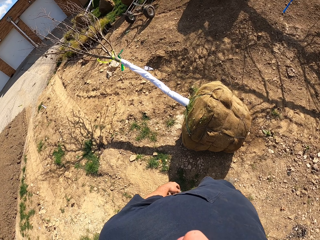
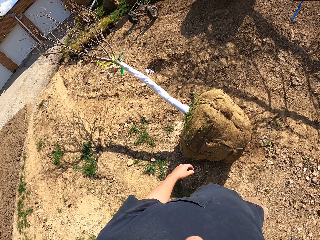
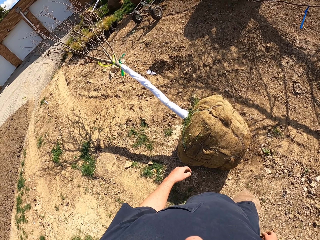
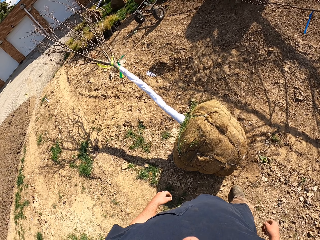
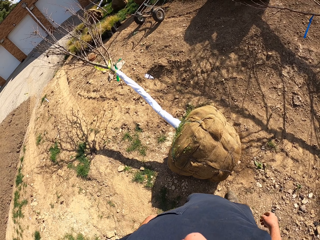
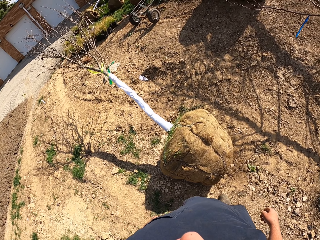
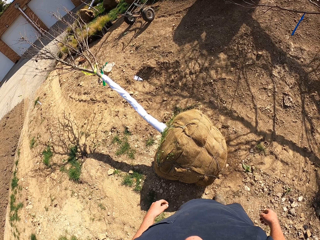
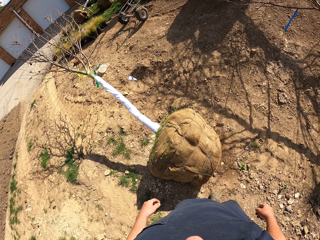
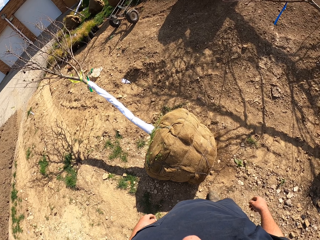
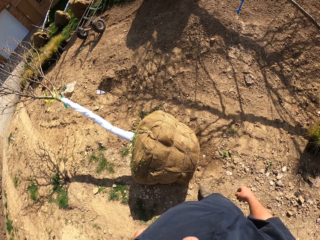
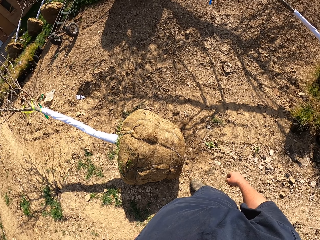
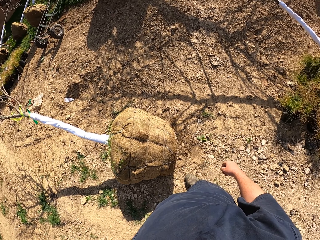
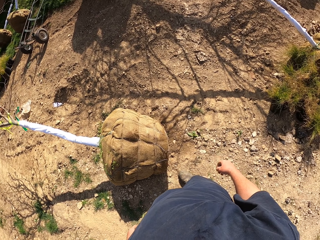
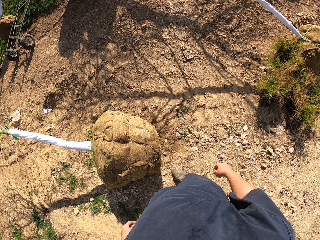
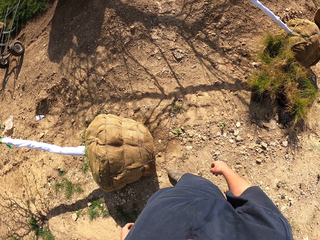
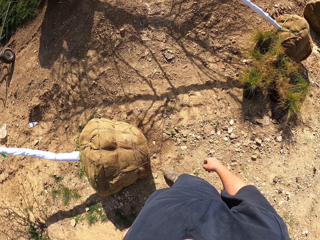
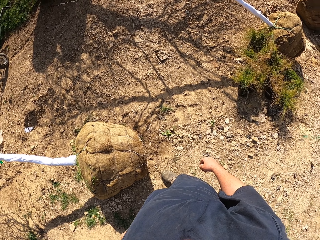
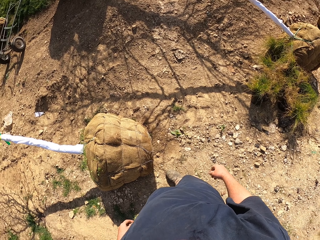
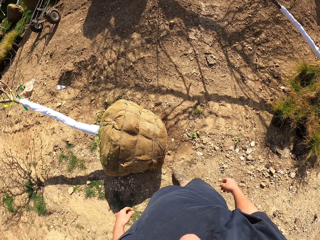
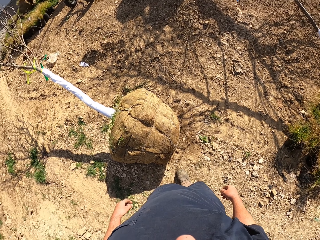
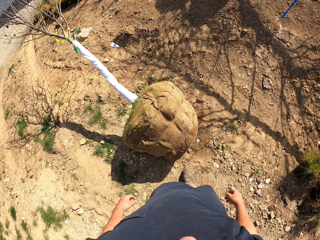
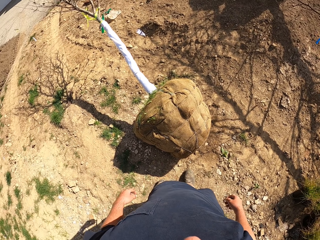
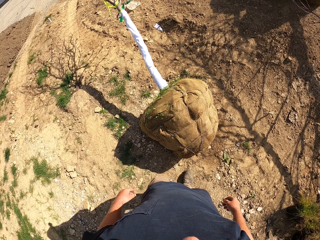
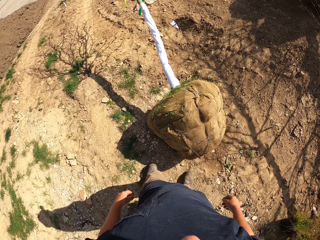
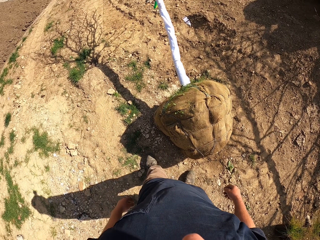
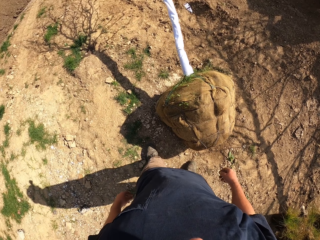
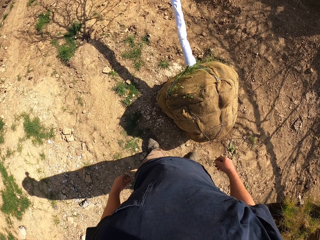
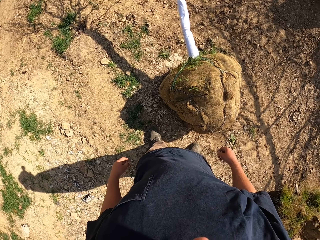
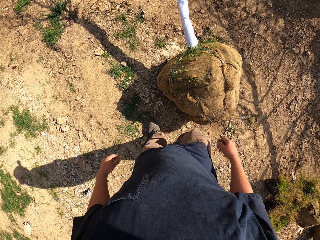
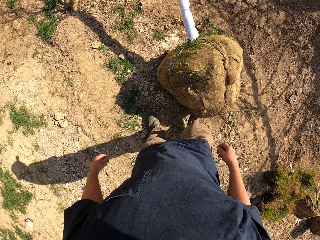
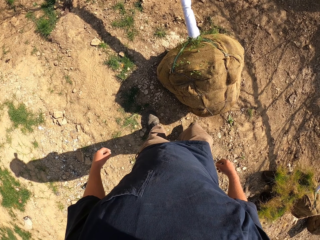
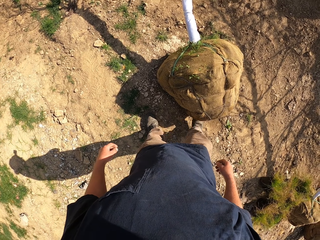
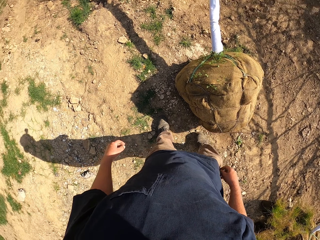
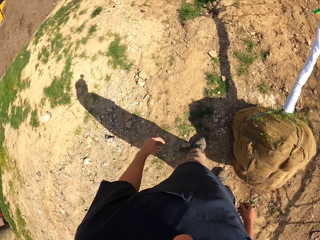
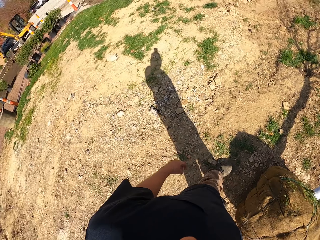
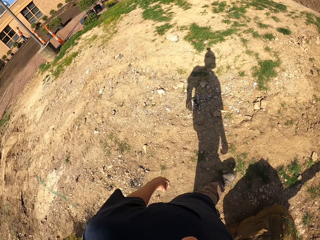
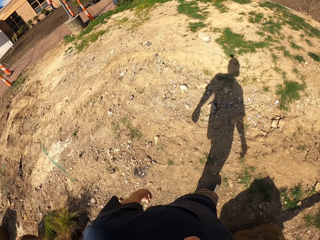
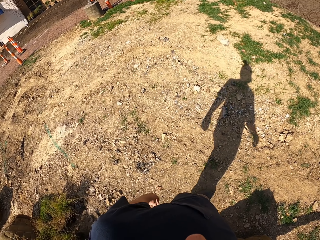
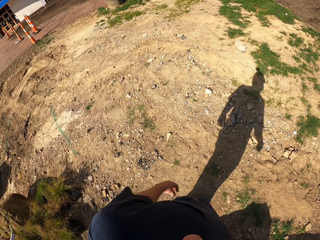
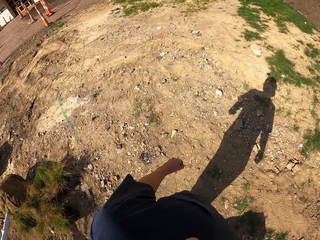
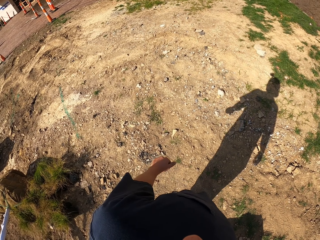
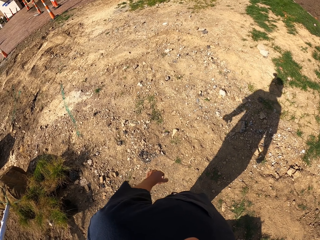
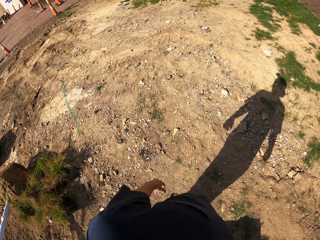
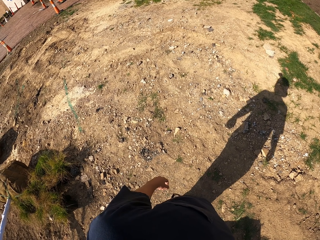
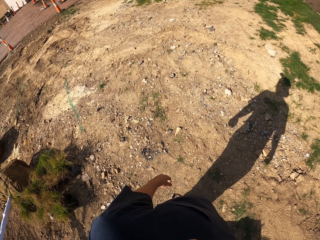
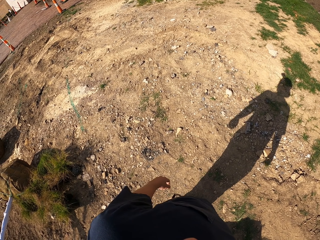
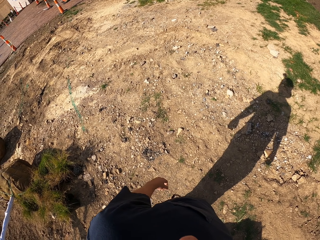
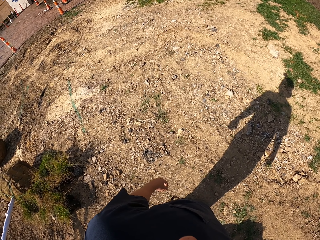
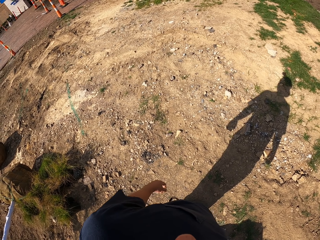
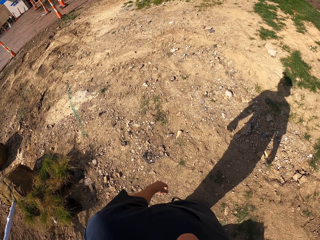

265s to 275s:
The camera wearer stands. He looks around. He hits a root with his foot. He looks around.

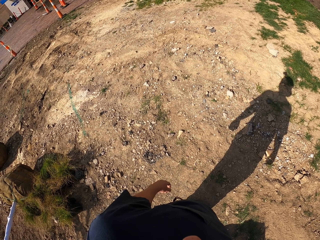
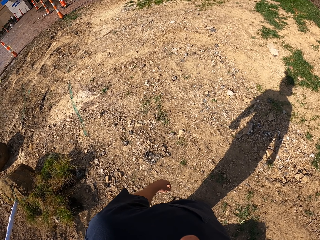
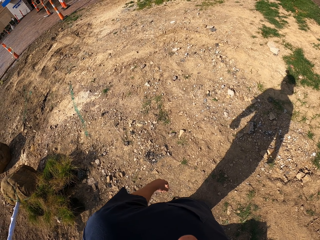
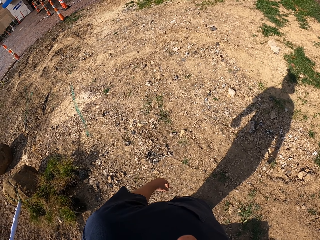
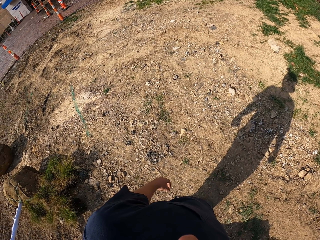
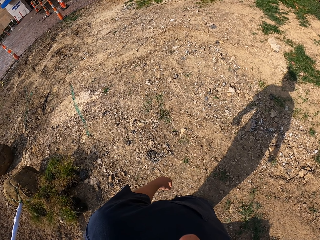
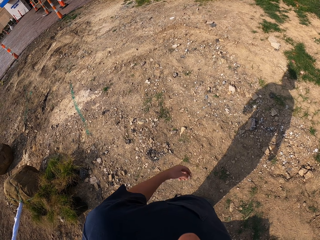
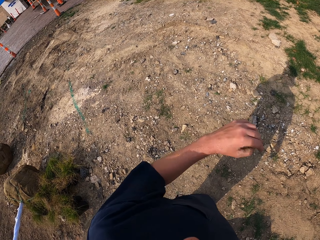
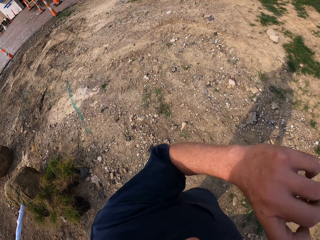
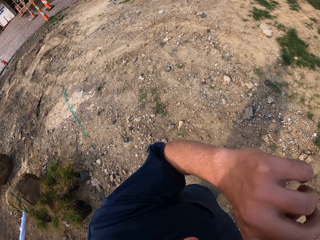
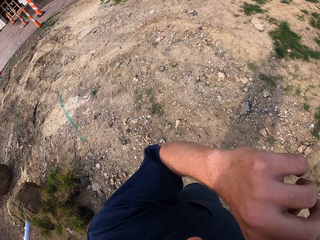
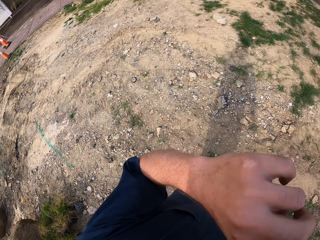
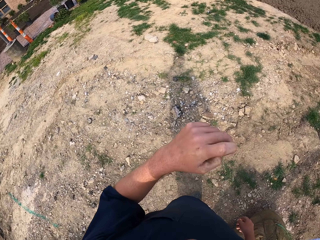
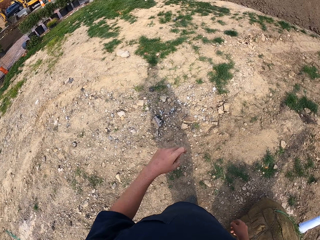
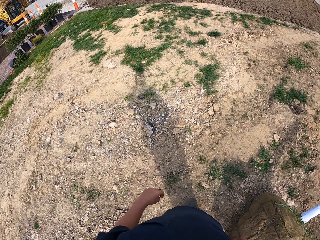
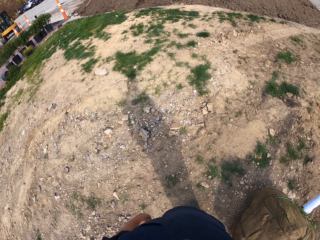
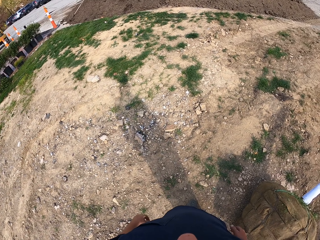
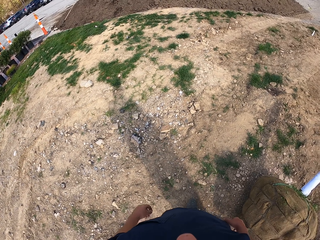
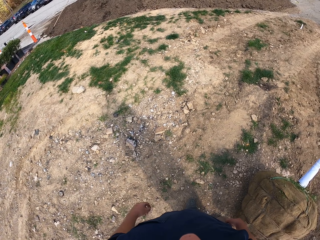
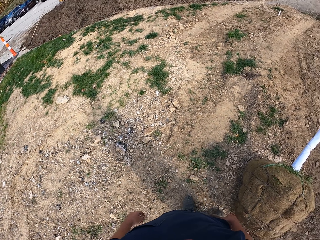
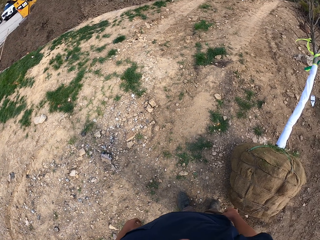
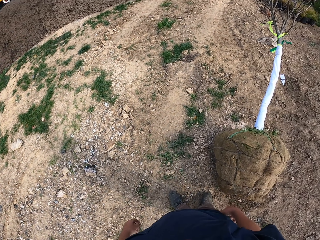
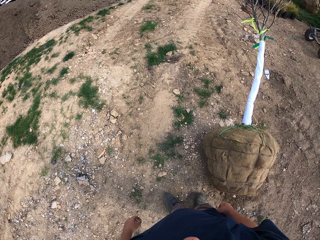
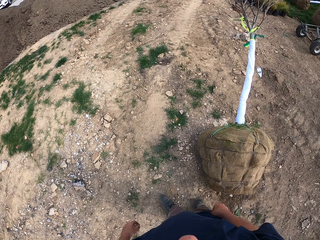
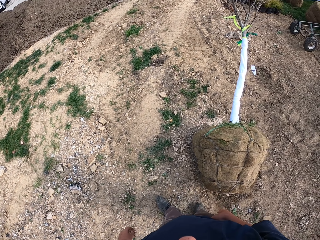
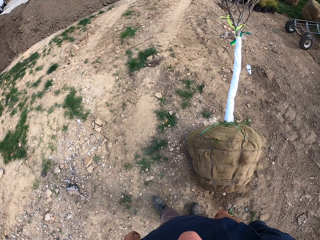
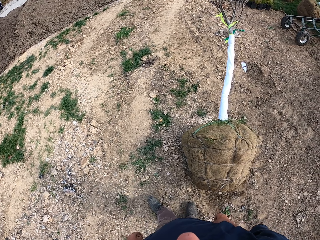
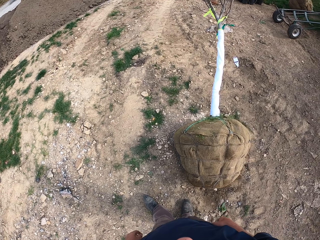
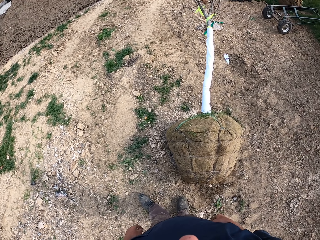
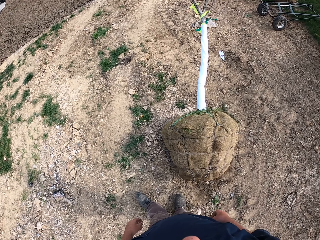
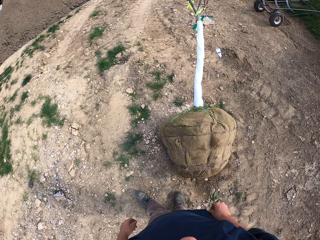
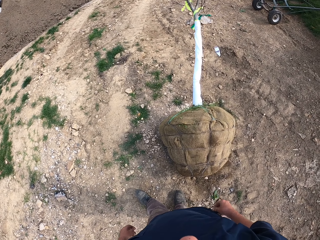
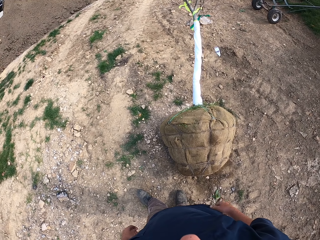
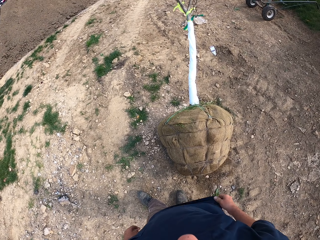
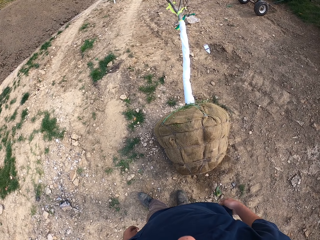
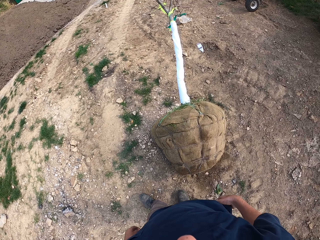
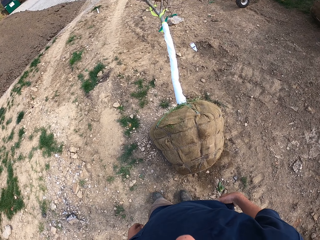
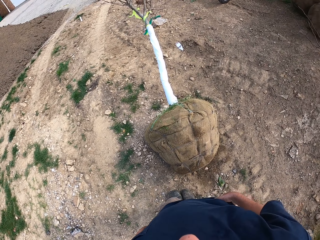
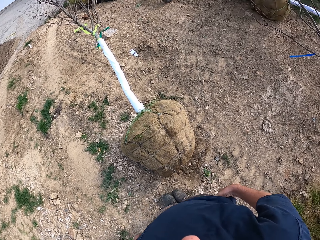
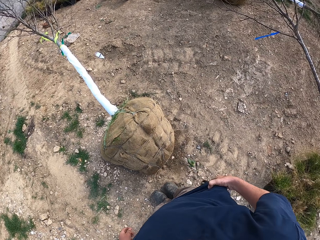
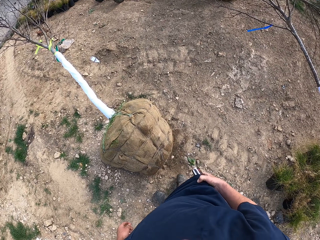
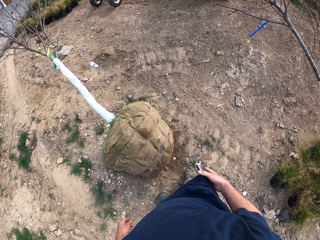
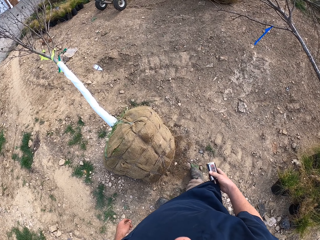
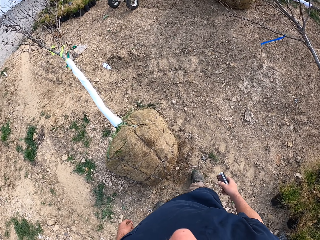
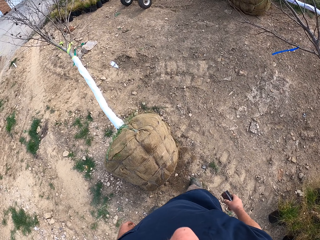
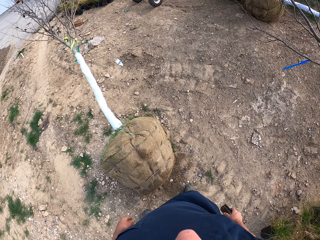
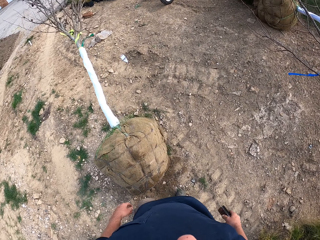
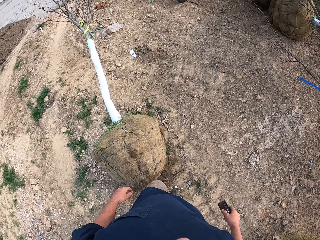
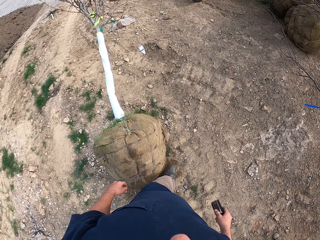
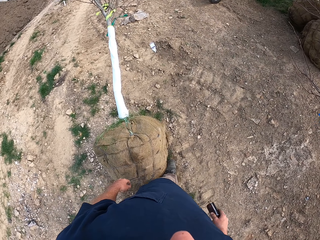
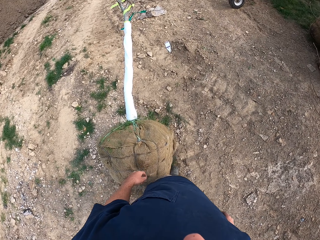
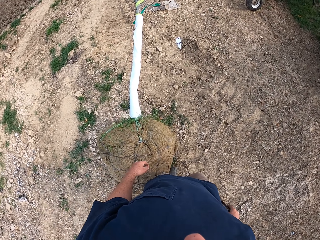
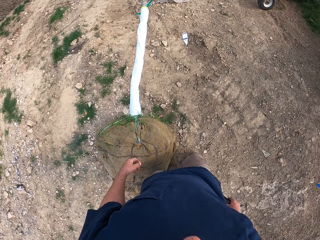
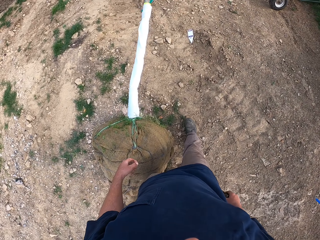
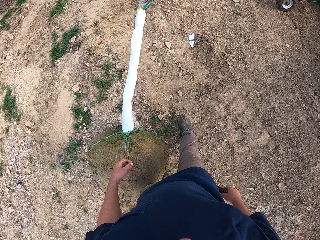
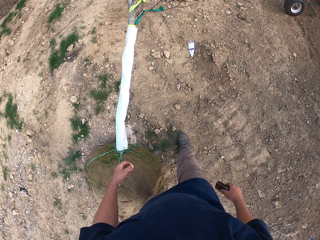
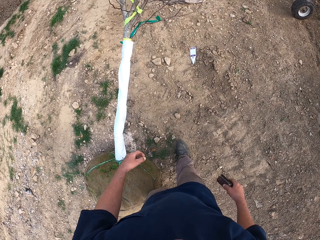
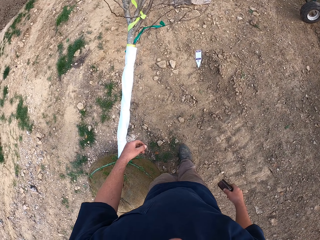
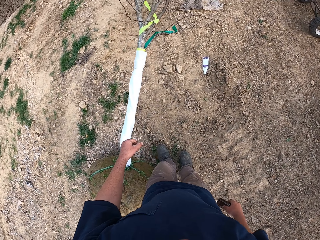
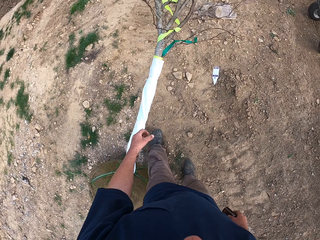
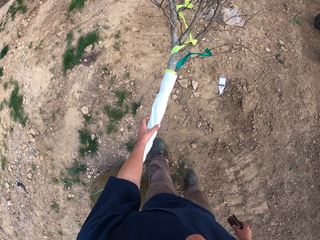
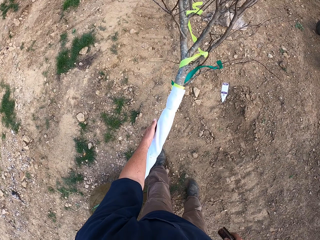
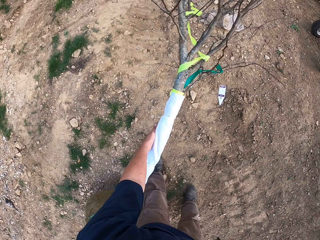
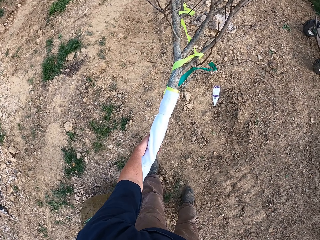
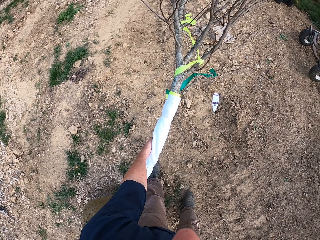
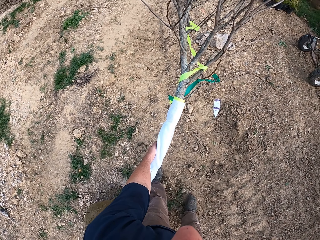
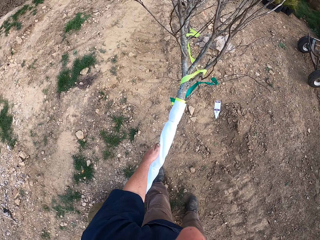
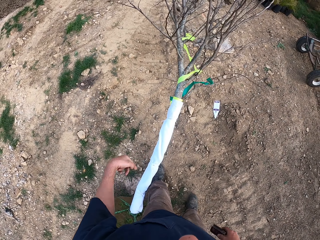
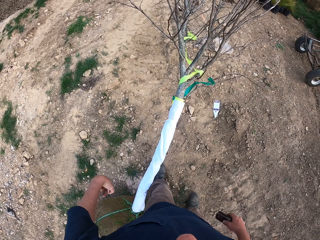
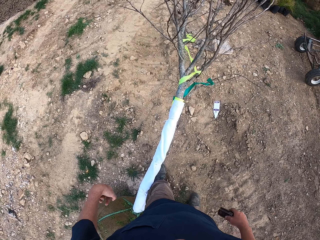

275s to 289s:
The camera wearer does something. They remove the phone from the pocket. They collect something. They move around. They hold the tree. They touch the tree.
